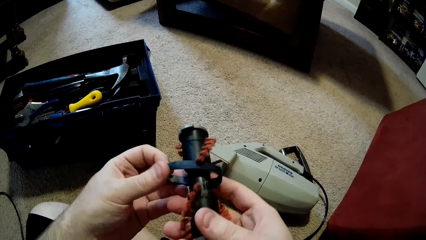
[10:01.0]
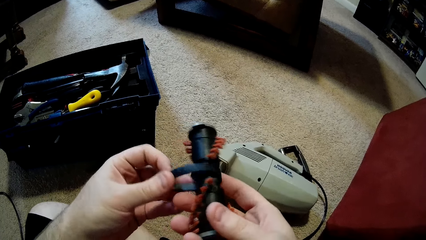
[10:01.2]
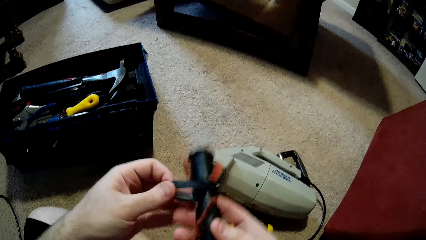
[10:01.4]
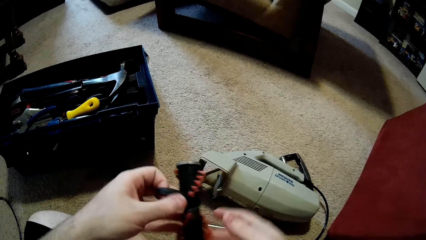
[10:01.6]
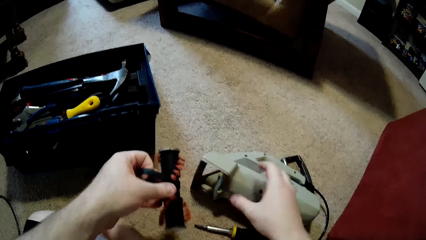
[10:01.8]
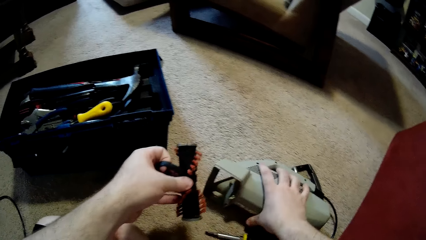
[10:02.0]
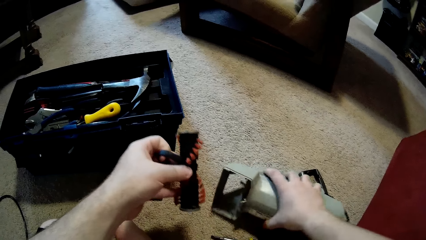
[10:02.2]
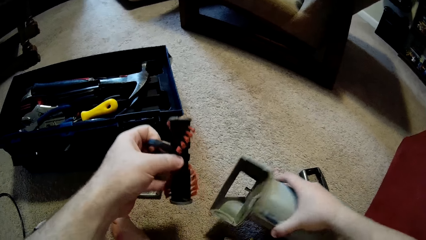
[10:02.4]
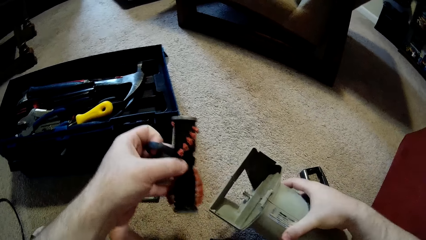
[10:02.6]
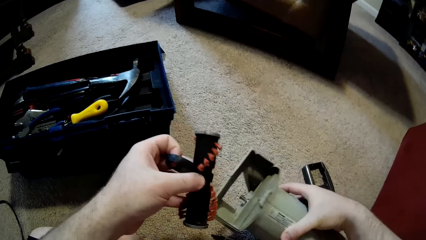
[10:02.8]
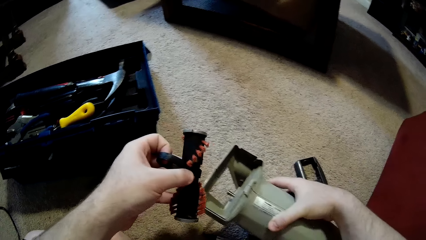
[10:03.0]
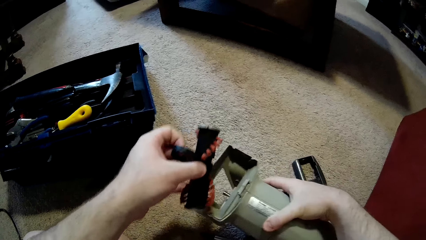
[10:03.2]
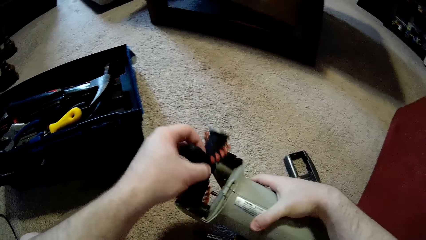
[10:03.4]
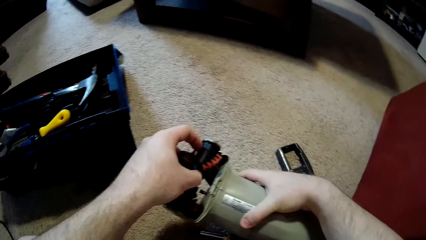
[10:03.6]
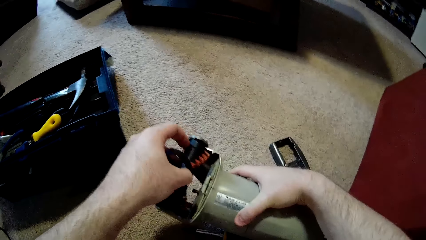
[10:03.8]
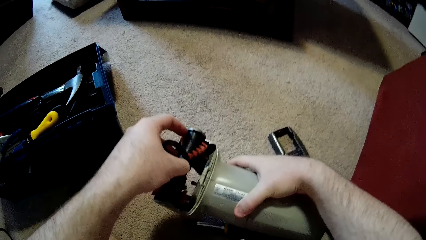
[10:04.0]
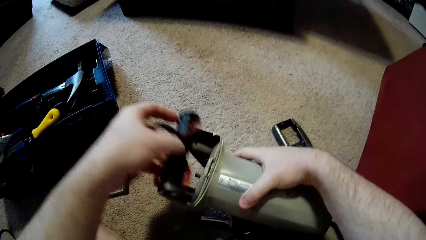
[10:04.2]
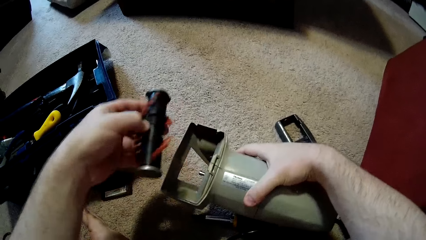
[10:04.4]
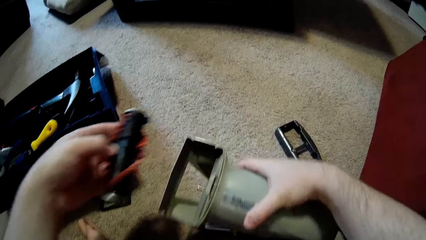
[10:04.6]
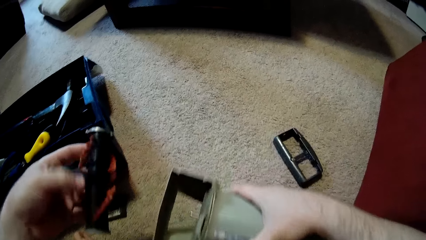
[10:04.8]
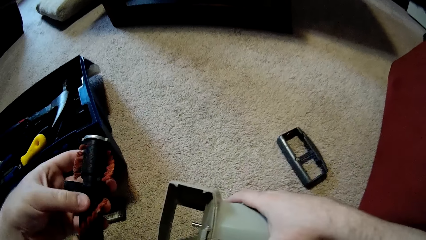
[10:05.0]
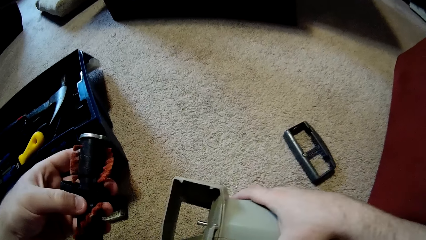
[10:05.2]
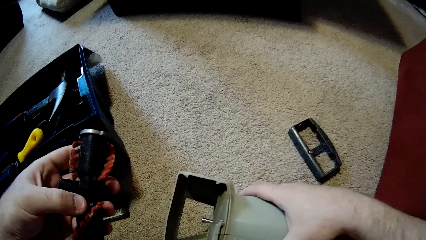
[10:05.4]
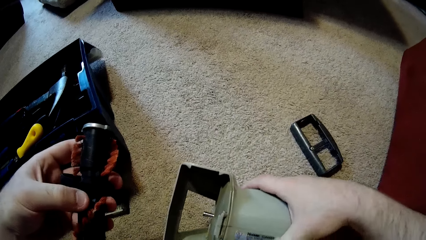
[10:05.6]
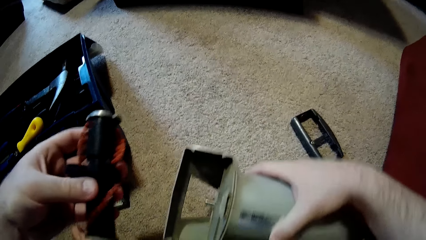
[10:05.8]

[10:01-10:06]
The camera wearer fixes the cleaning tool.

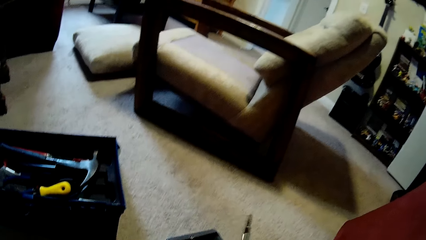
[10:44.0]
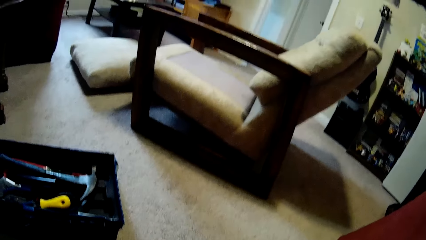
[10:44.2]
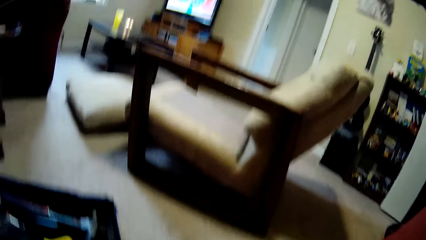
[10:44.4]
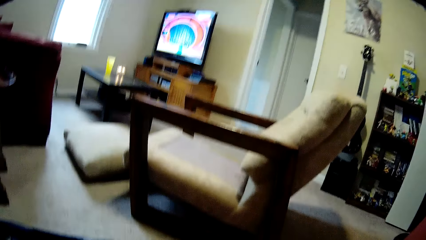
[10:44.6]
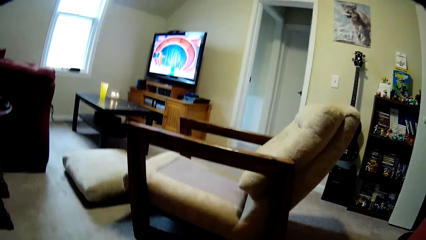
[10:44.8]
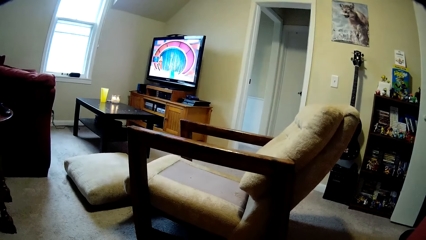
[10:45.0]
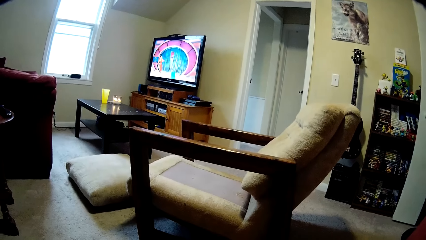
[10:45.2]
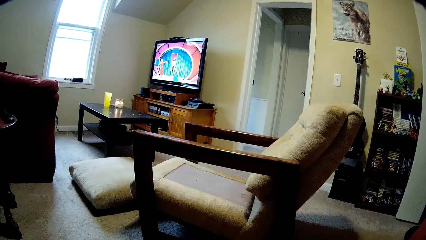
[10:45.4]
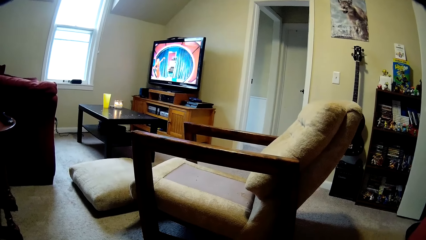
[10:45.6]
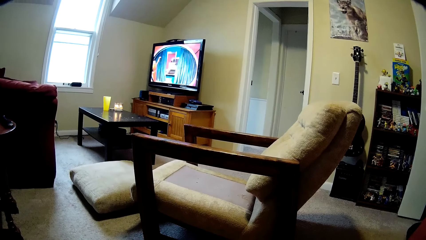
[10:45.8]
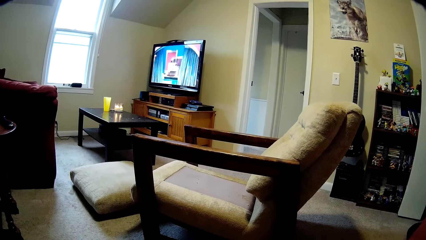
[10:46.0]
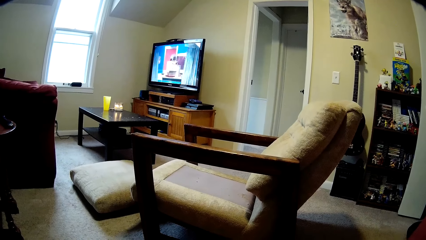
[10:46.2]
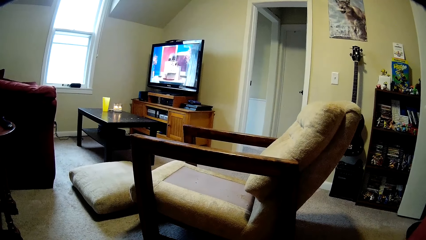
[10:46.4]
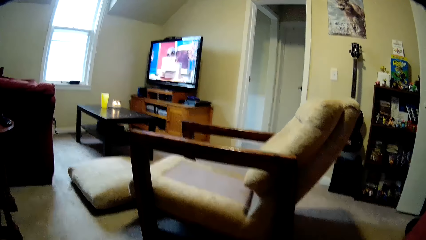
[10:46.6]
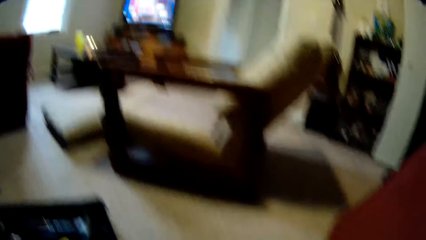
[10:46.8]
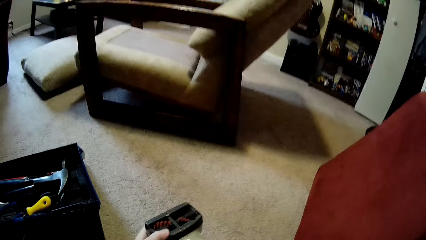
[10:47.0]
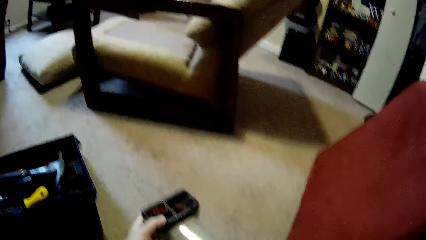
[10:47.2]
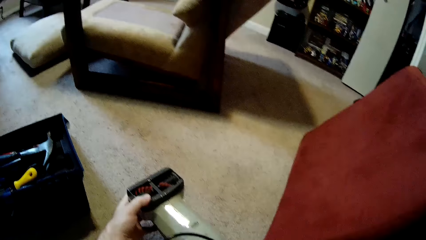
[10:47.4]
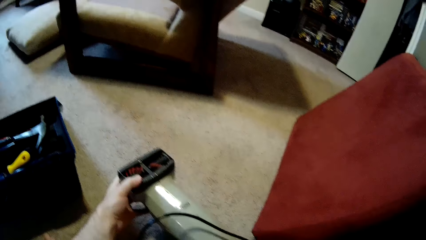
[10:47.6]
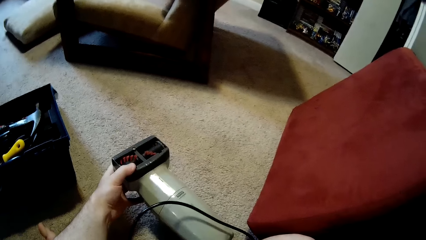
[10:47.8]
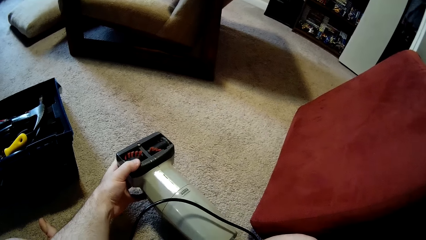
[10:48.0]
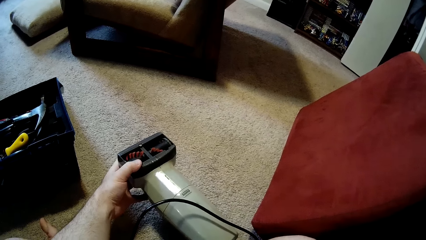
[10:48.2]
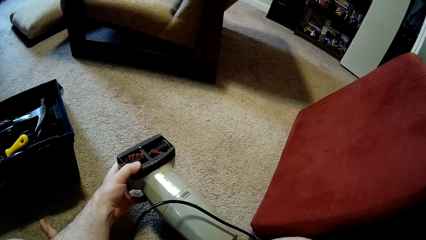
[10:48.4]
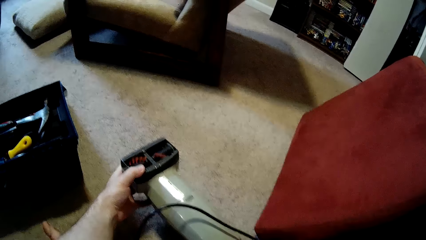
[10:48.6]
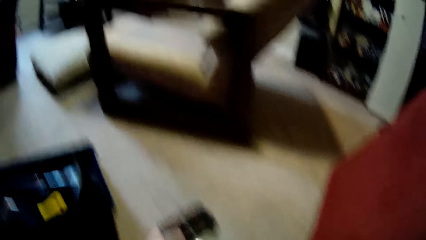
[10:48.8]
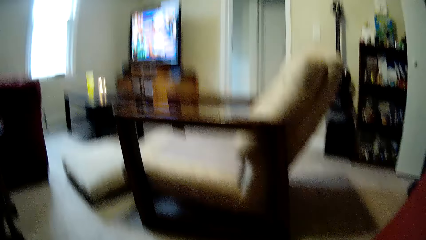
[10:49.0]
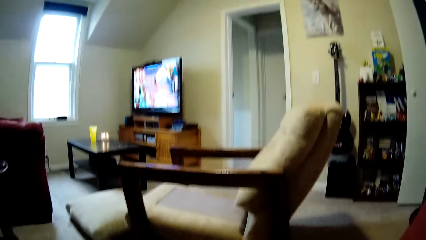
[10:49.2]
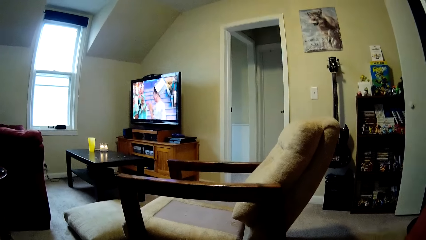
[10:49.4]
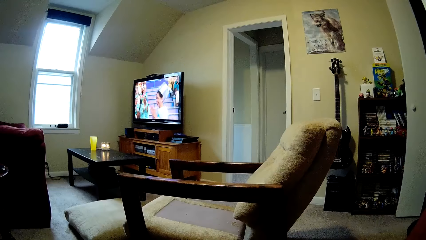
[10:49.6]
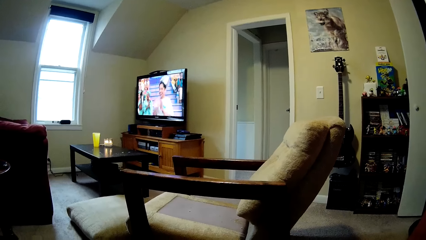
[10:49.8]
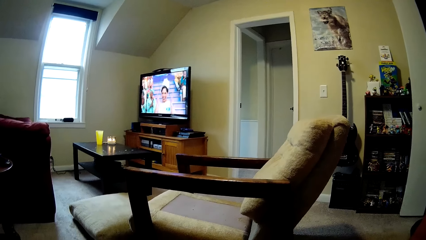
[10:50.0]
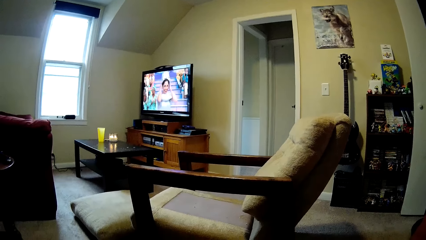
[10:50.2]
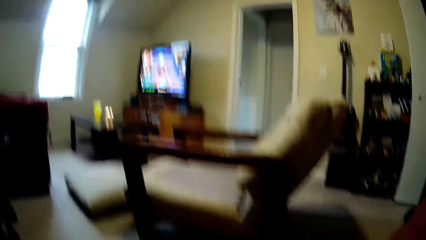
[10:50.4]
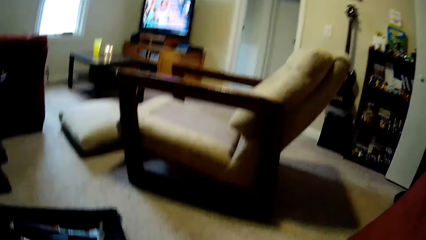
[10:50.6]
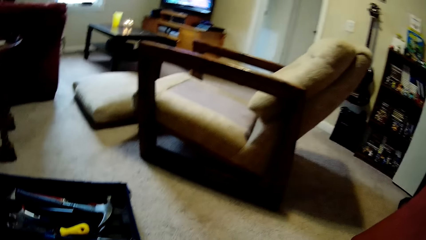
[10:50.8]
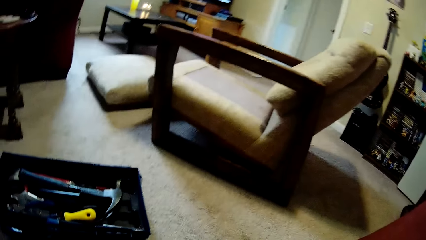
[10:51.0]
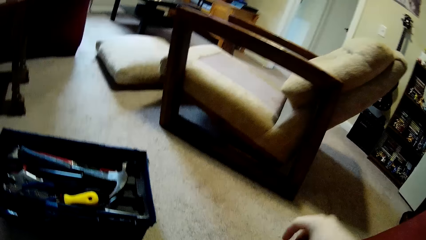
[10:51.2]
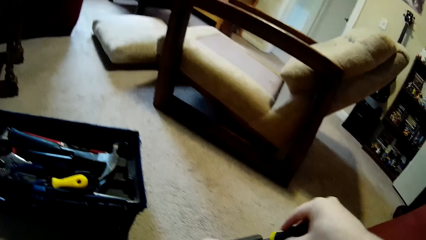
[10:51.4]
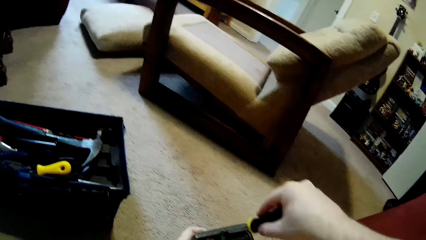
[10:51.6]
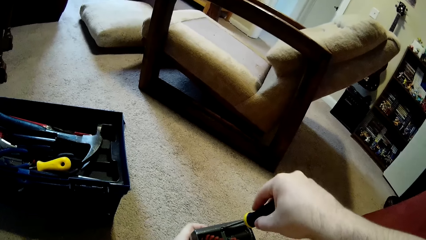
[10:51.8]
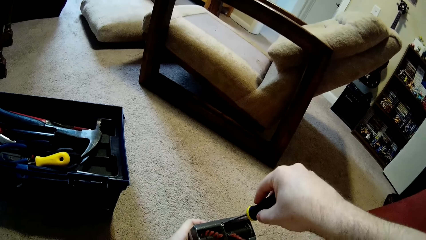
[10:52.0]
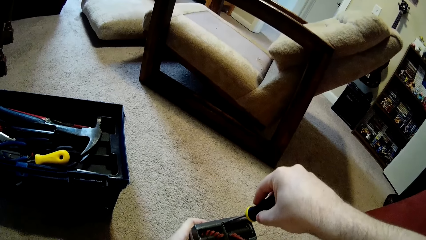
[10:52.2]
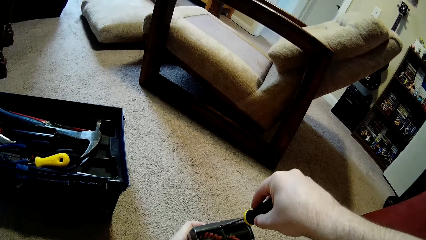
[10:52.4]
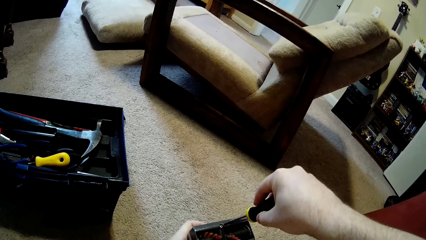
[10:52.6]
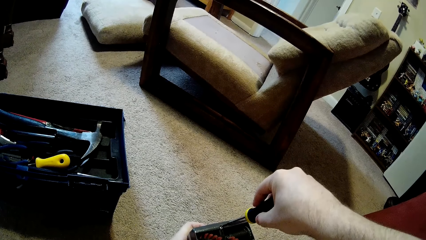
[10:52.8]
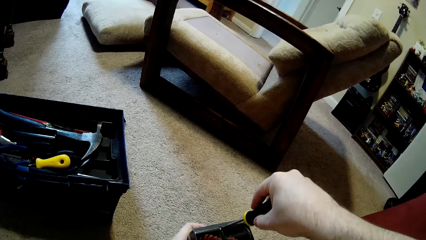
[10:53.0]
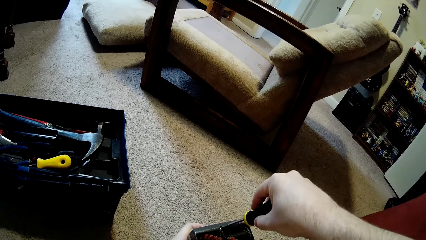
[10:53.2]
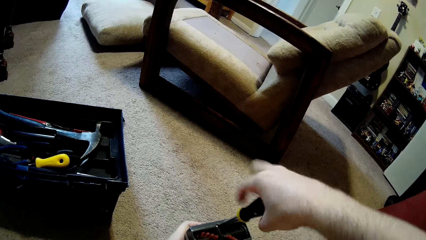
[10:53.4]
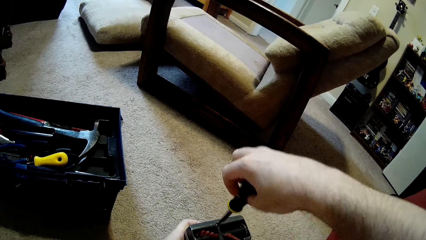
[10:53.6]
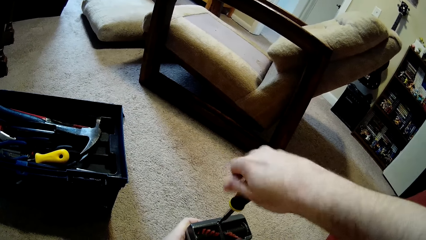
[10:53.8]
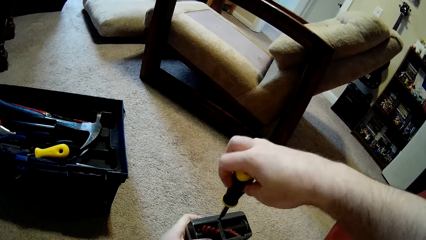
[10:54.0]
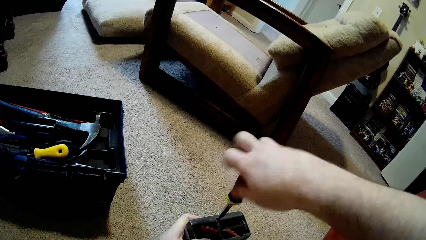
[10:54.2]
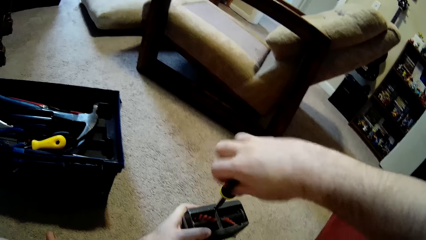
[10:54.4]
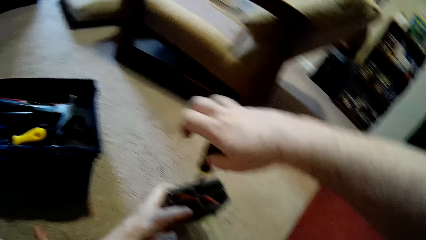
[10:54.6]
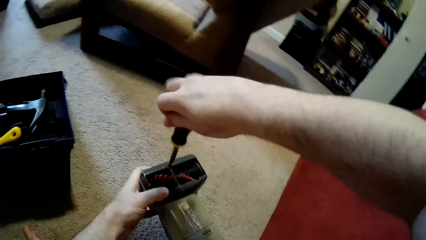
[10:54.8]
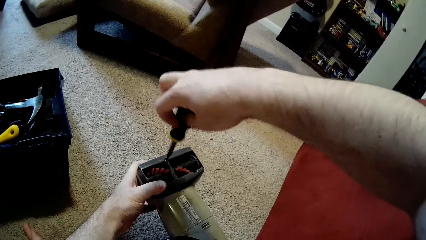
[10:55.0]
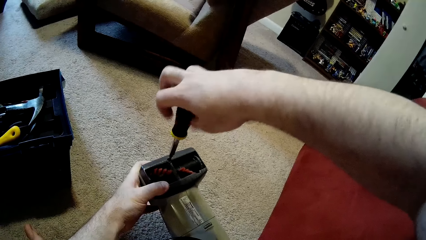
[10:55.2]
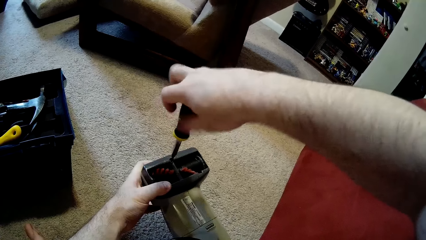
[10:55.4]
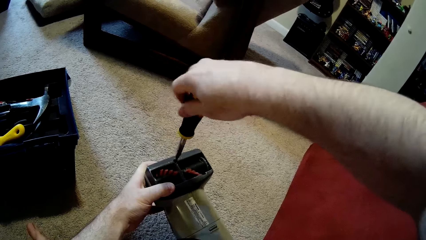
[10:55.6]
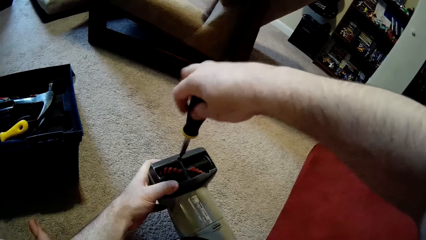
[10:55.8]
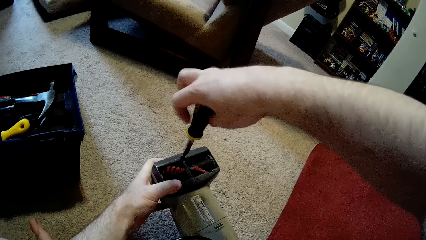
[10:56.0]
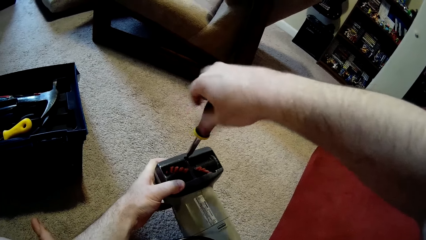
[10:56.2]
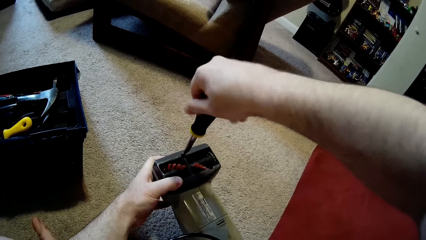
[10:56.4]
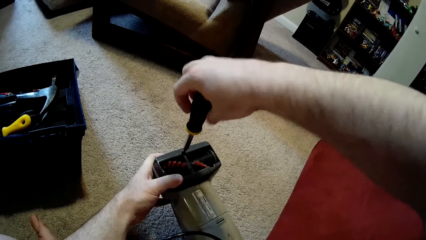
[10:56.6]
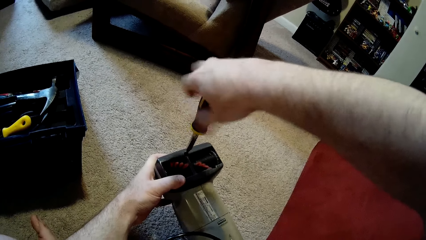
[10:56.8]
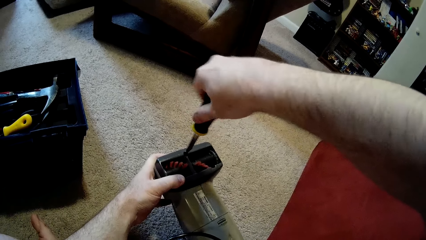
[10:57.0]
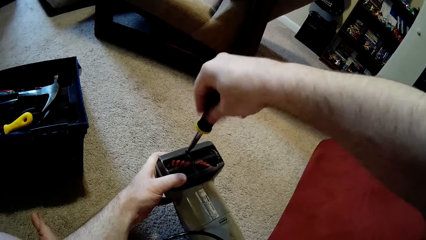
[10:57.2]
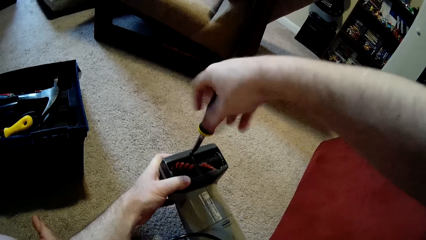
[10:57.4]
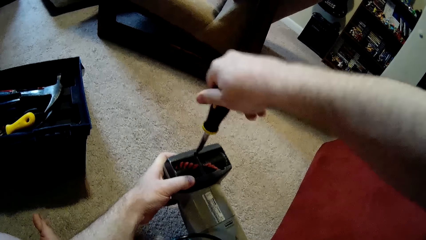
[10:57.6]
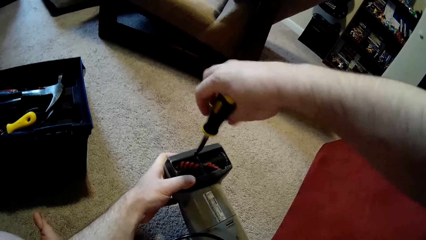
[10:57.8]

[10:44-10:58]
The camera wearer looks around. They fix the cleaning tool. They put the screws on the machine using the screwdriver.
